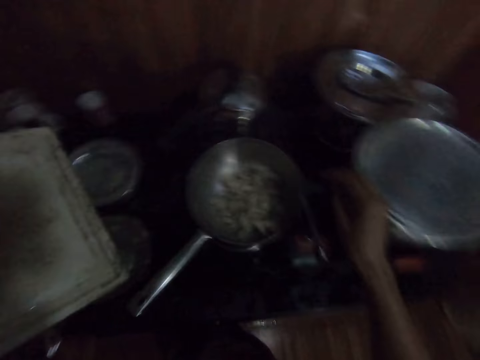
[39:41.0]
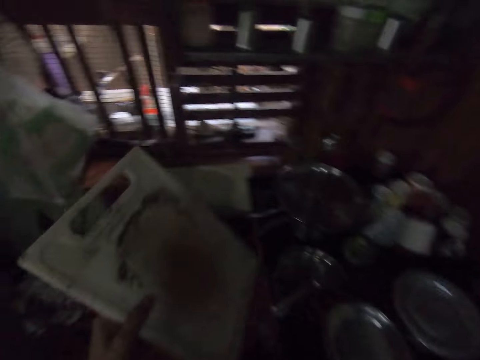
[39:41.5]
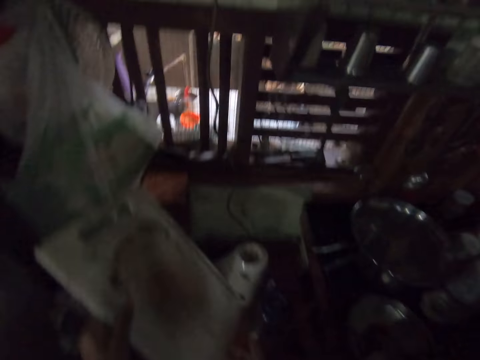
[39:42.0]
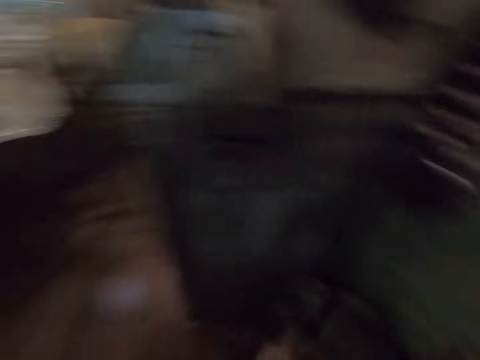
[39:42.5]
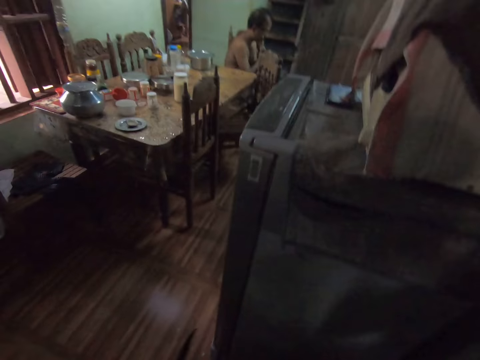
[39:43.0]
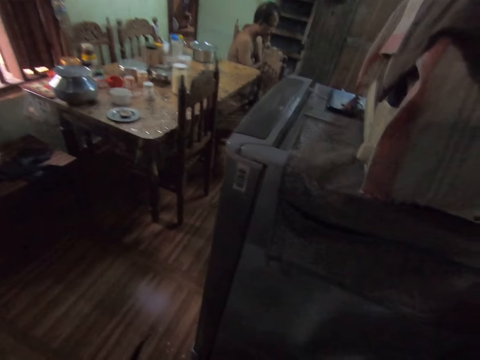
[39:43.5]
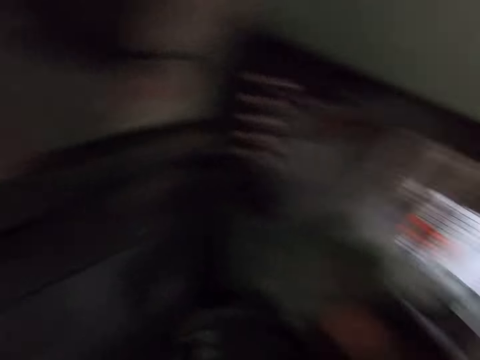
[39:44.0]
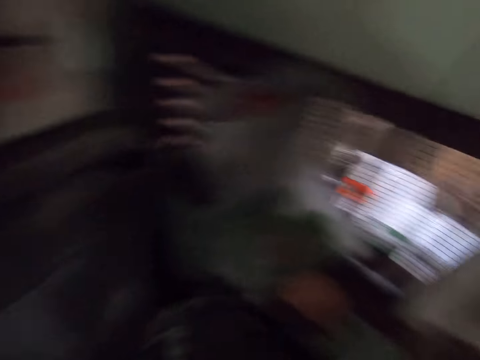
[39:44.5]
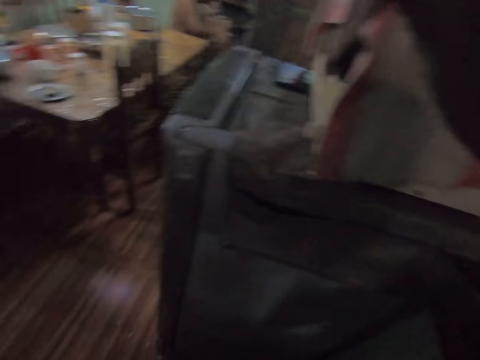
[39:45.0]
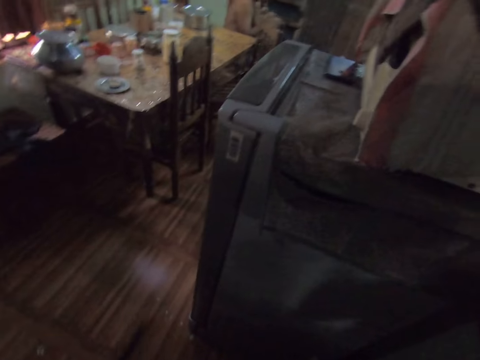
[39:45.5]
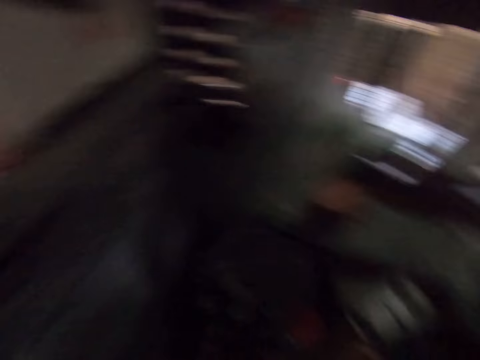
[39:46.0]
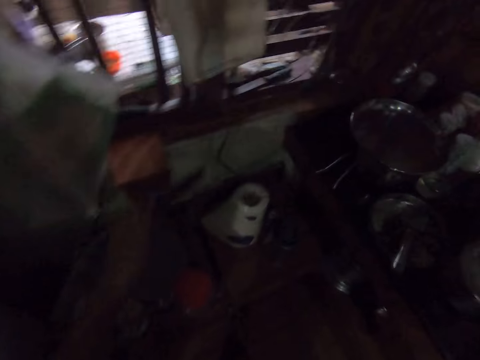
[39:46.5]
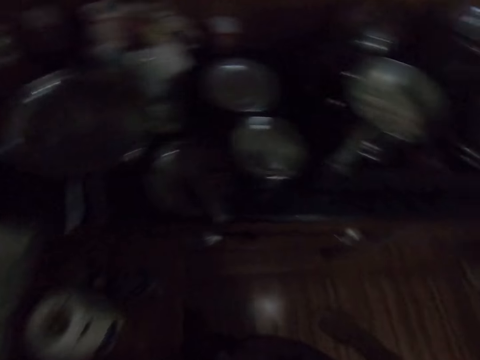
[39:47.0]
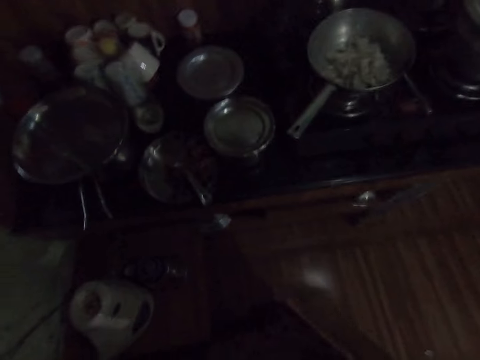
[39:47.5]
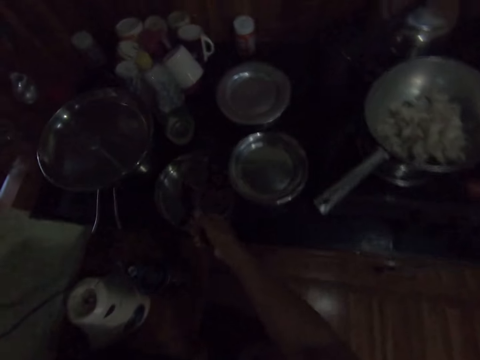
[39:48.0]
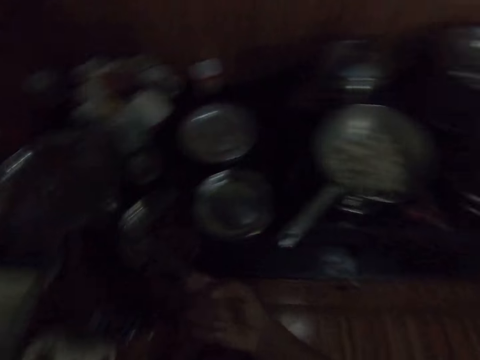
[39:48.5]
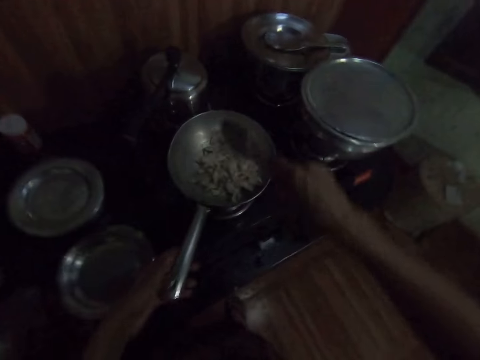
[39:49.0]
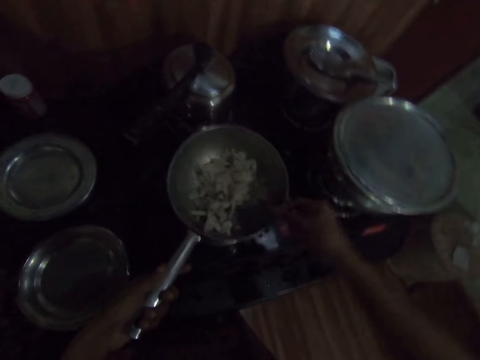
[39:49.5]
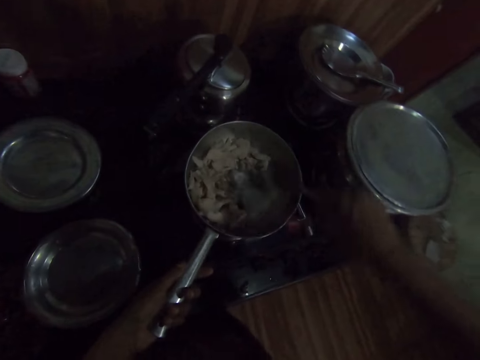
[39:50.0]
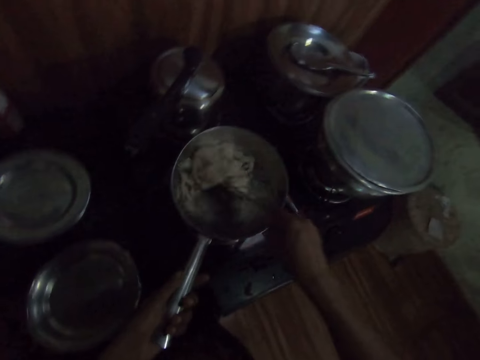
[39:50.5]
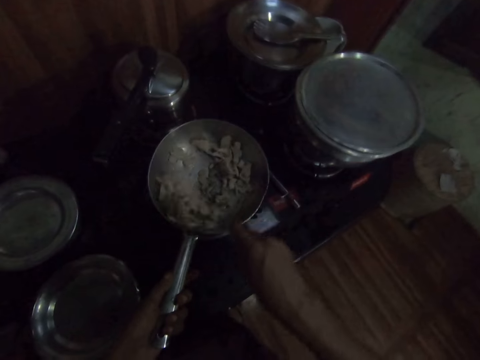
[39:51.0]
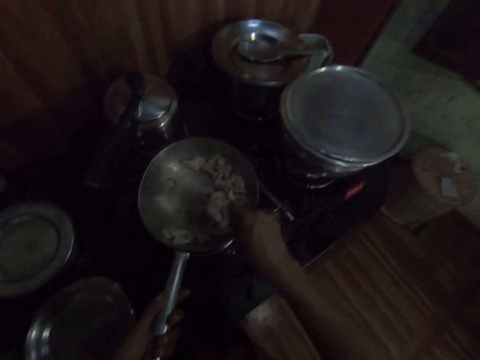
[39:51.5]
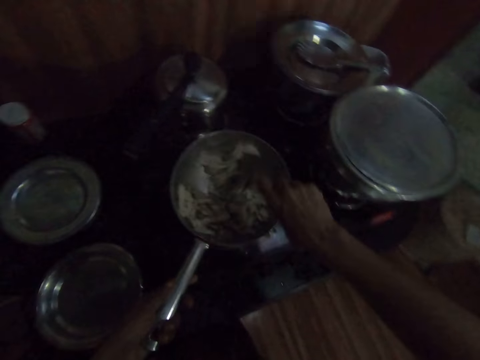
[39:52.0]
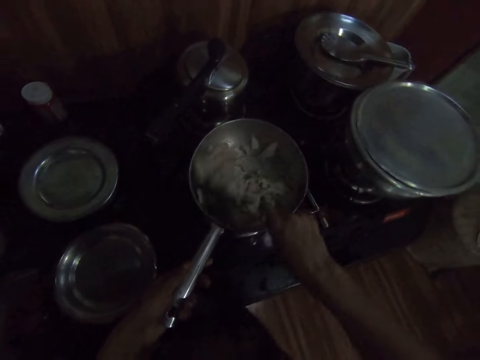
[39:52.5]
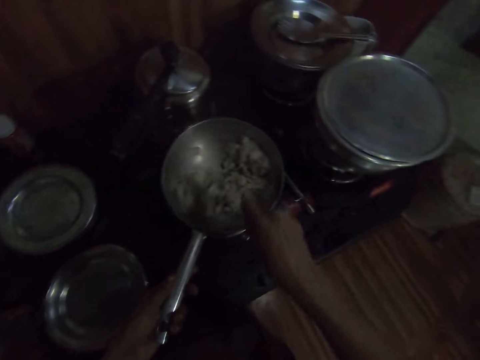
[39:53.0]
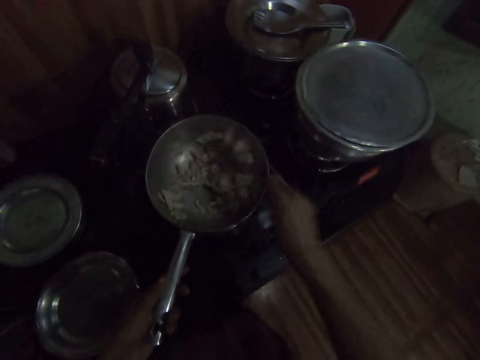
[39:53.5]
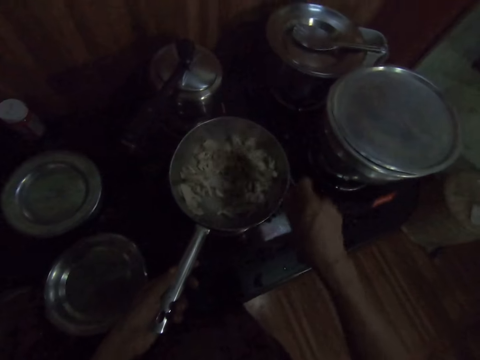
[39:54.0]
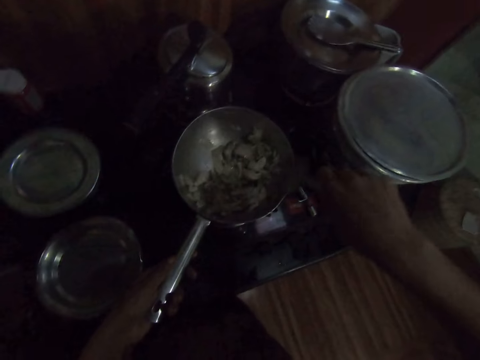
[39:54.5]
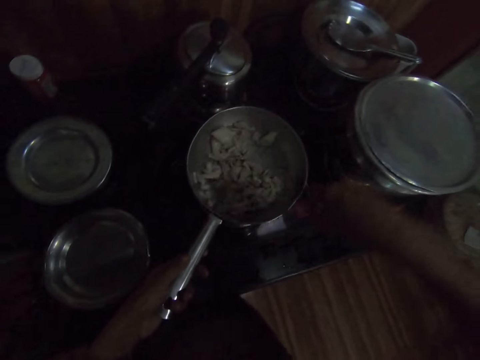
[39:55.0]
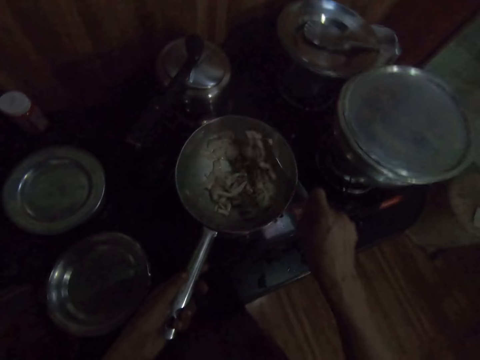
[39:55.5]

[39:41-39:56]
The camera wearer looks around. She picks the spoon from the counter with her right hand. She stirs the onions in the pan on the cooker with the spoon in her right hand.

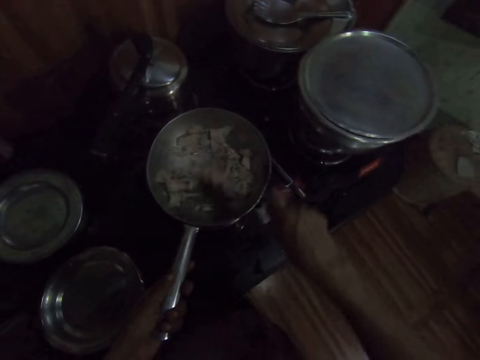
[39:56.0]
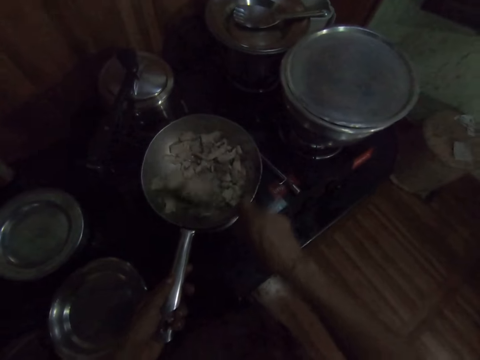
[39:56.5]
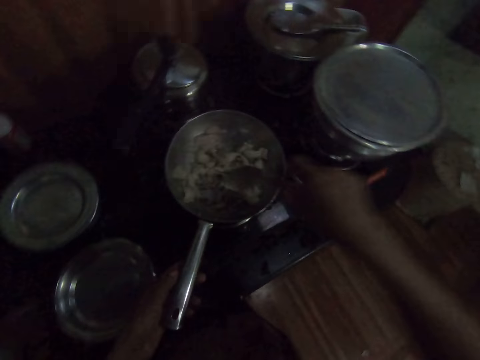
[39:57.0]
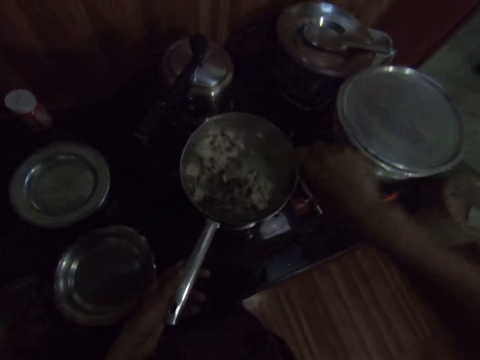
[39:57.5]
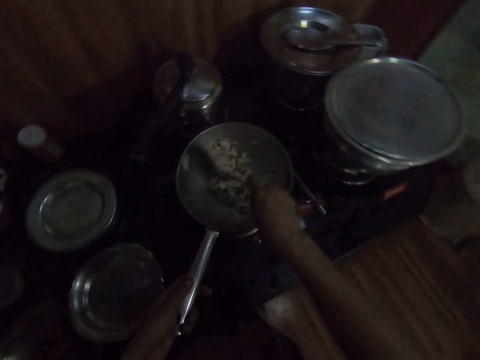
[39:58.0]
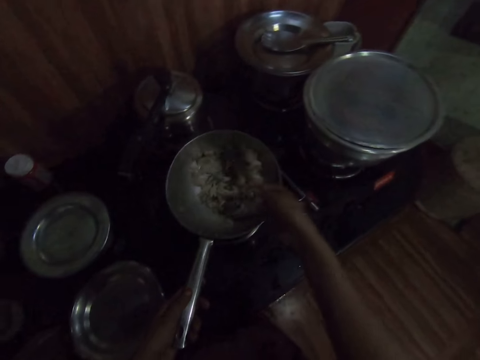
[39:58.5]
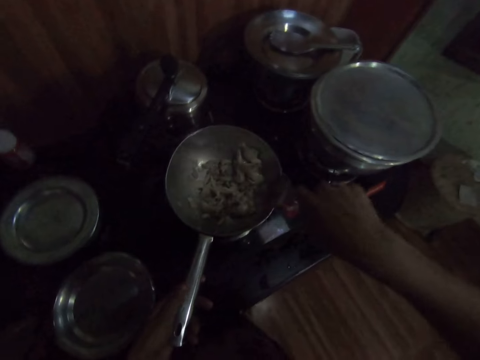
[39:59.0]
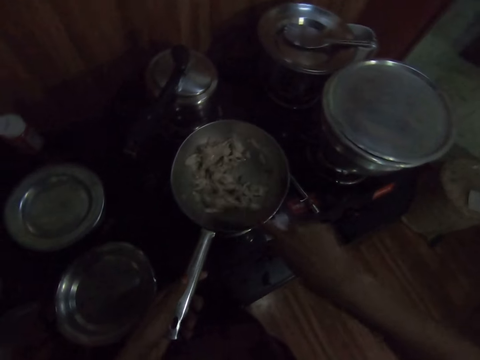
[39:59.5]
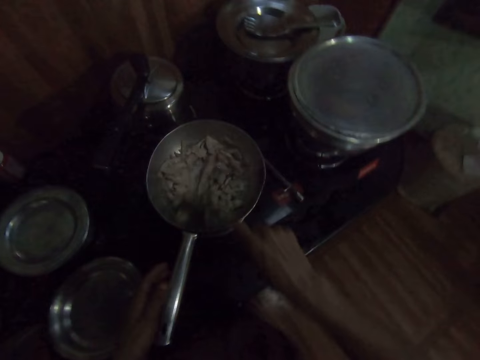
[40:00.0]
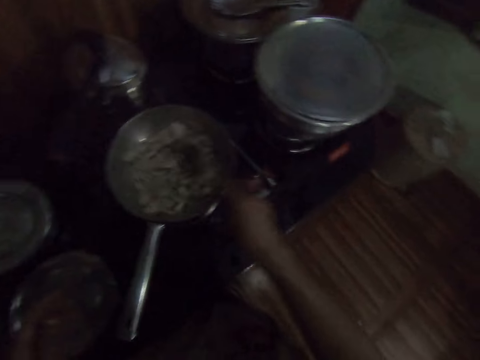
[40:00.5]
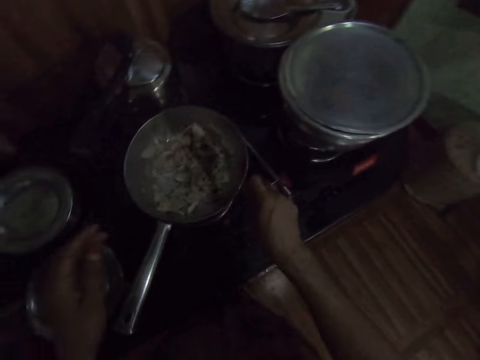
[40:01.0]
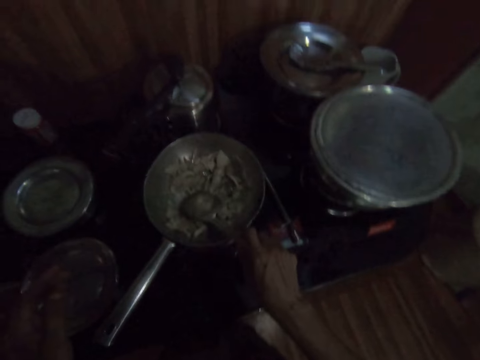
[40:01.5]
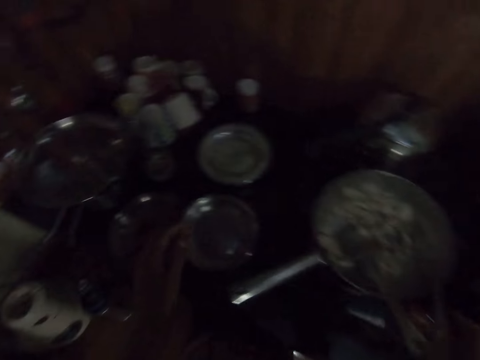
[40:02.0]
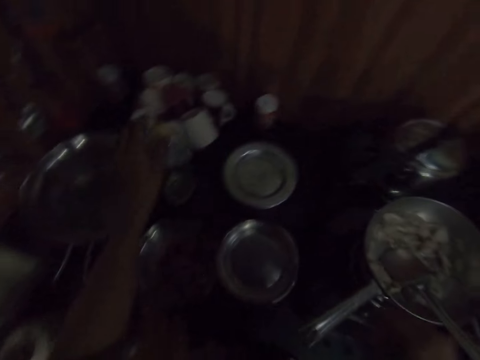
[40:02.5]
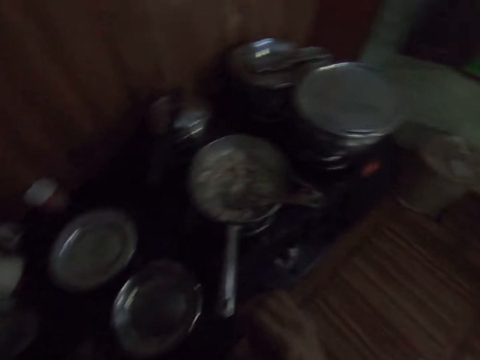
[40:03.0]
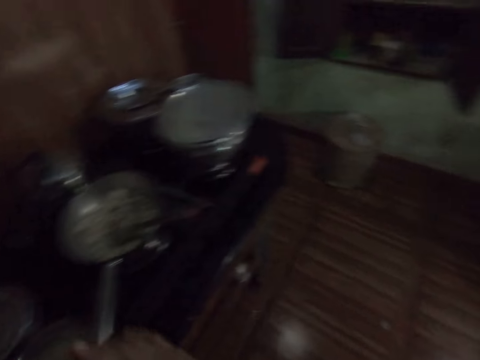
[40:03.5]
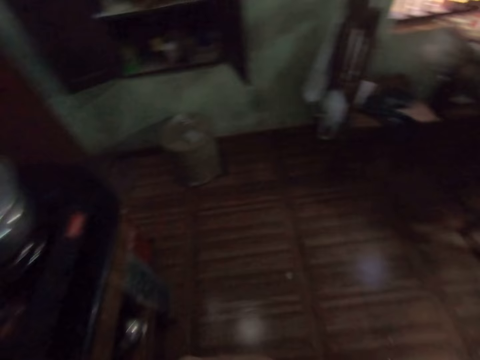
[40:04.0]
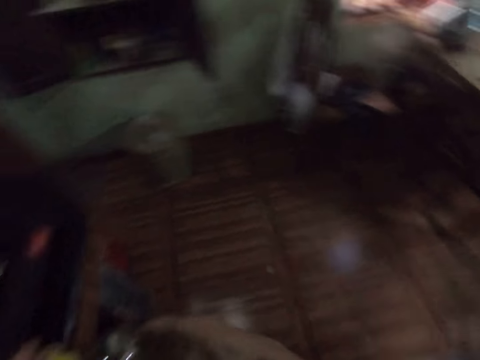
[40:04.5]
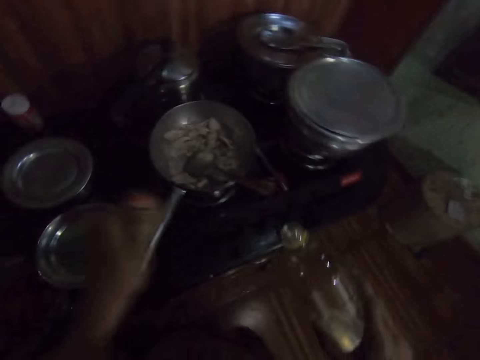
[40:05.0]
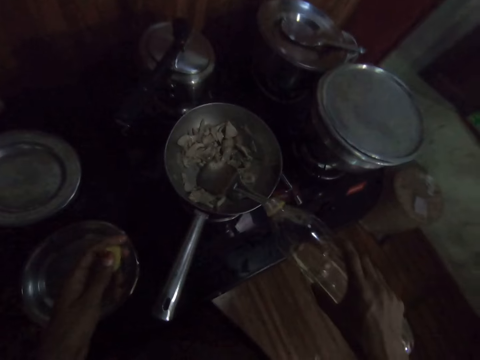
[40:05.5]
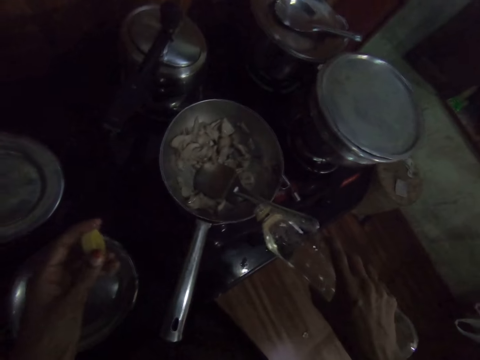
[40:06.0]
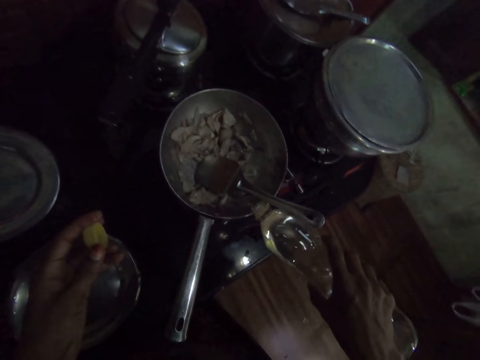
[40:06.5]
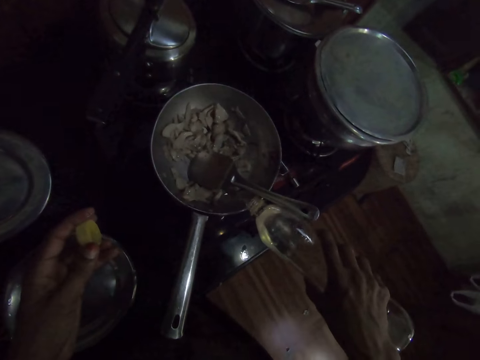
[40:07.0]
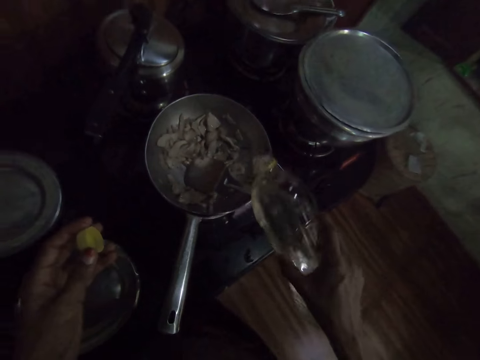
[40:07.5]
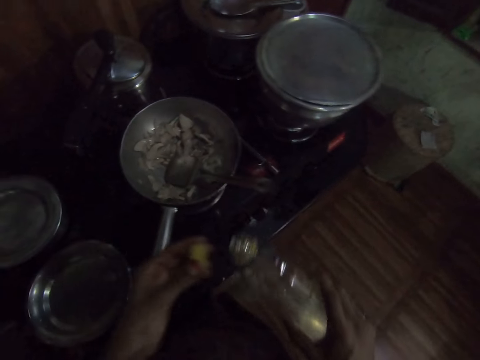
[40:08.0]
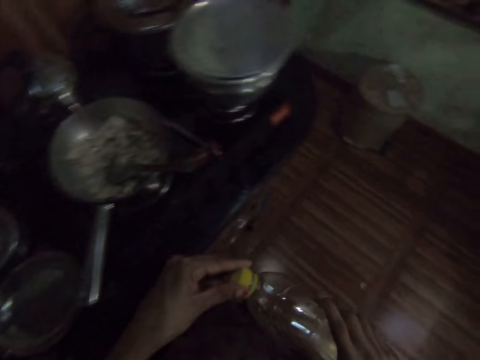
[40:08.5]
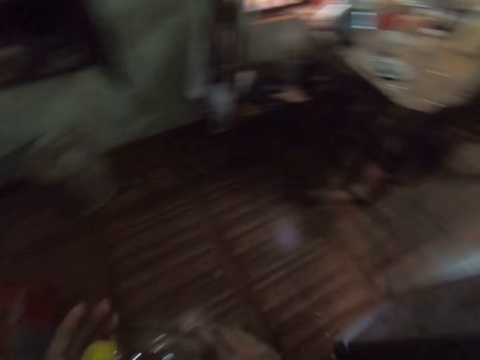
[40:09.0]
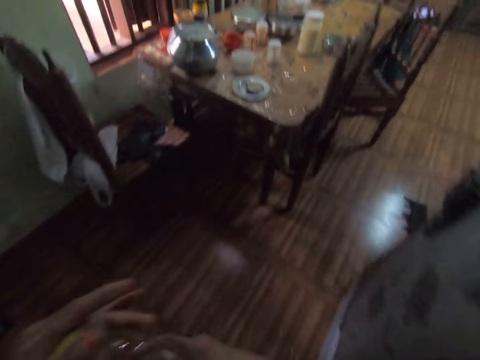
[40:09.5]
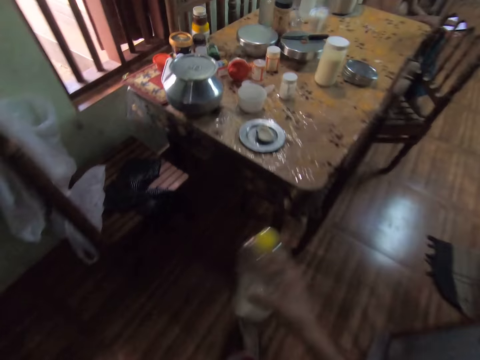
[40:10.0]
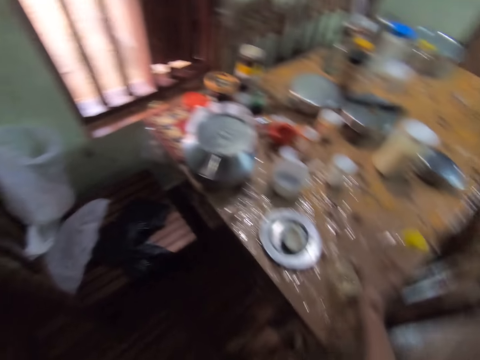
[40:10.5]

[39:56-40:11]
The camera wearer dialogues with a man. She looks around. She picks the bottle from the kitchen counter with her left hand. She removes the bottle cover from the bottle in her right hand with her left hand. She pours cooking oil into the pan on the cooker from the bottle in her right hand. She replaces the bottle cover on the bottle in her right hand with her left hand. She walks around.
